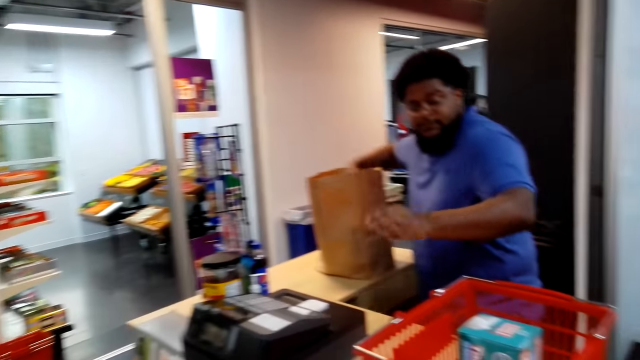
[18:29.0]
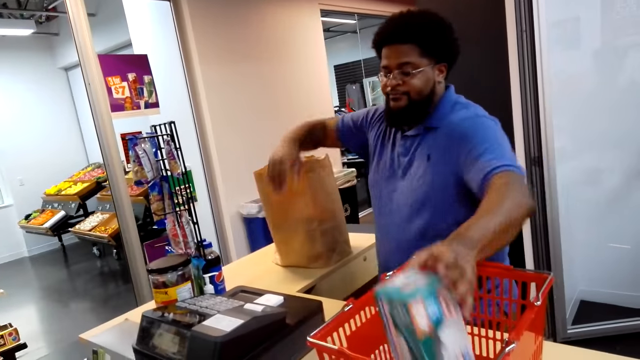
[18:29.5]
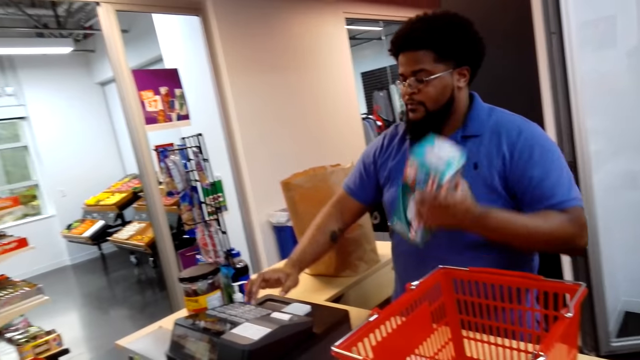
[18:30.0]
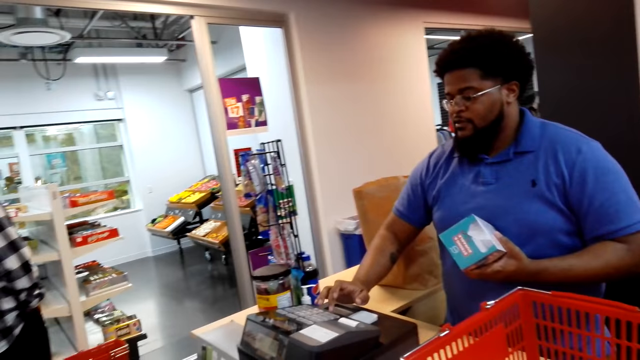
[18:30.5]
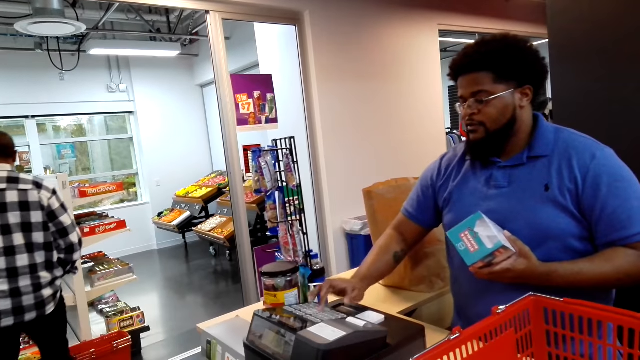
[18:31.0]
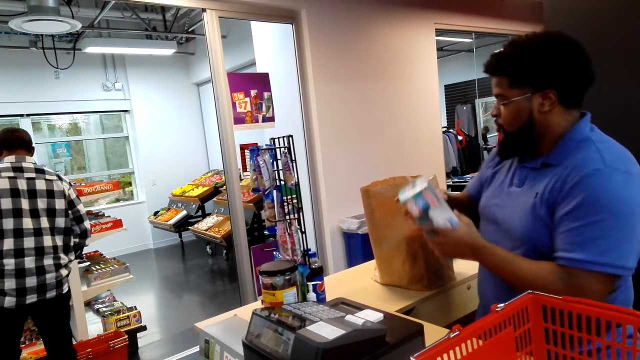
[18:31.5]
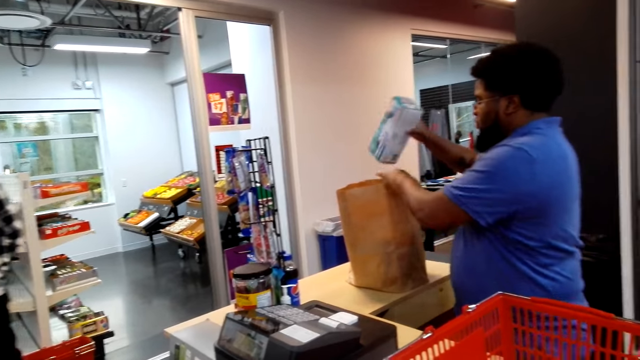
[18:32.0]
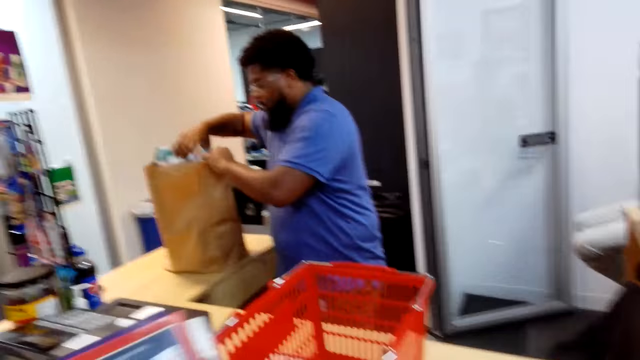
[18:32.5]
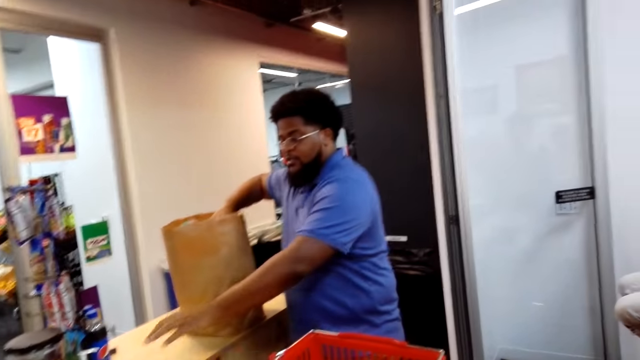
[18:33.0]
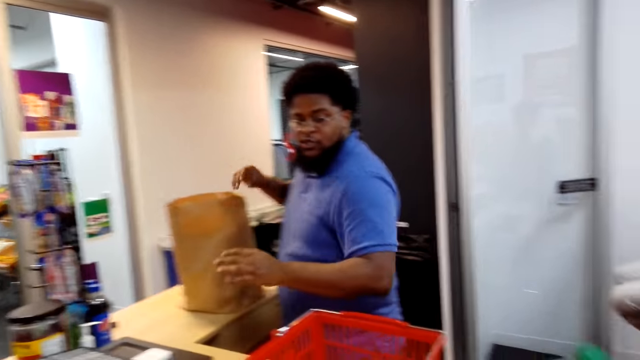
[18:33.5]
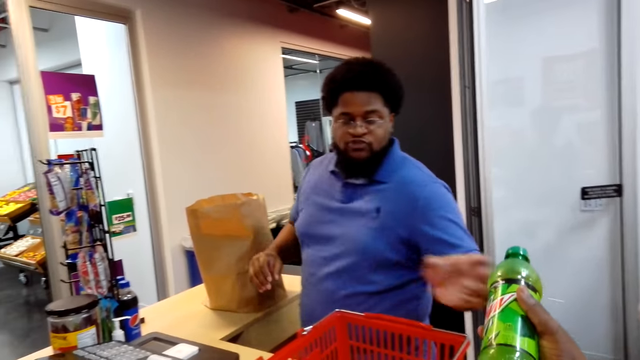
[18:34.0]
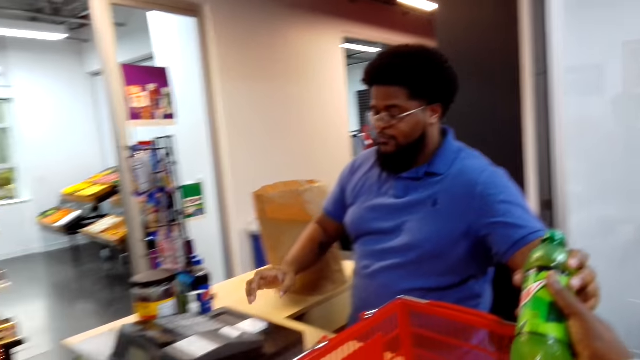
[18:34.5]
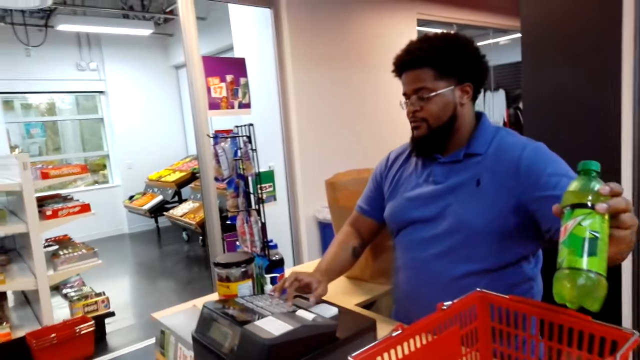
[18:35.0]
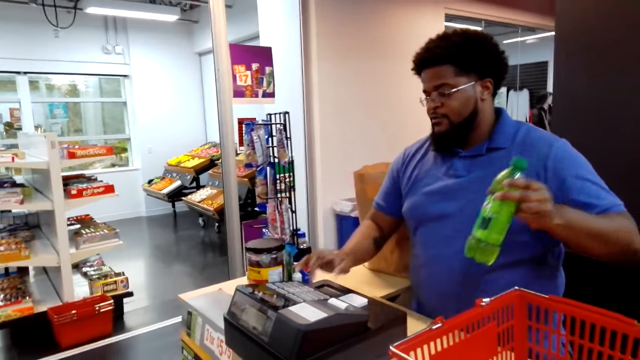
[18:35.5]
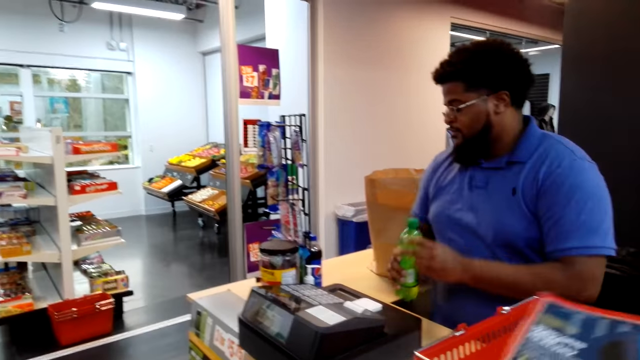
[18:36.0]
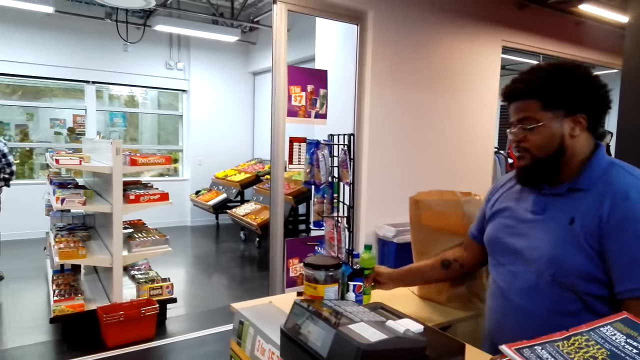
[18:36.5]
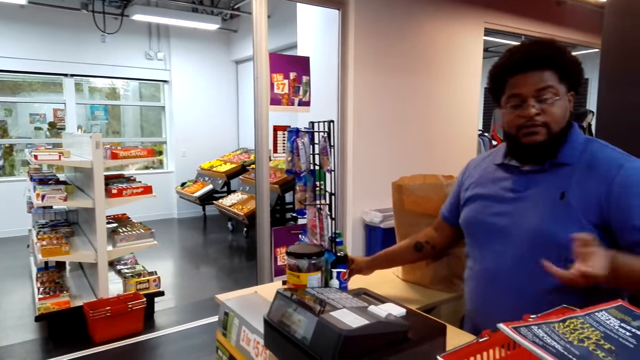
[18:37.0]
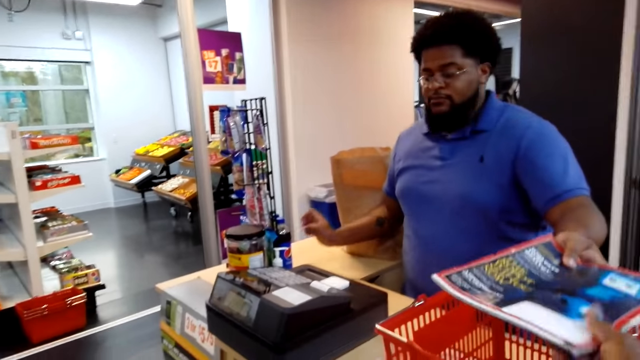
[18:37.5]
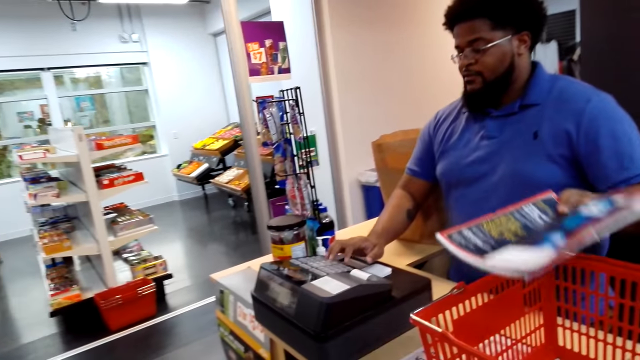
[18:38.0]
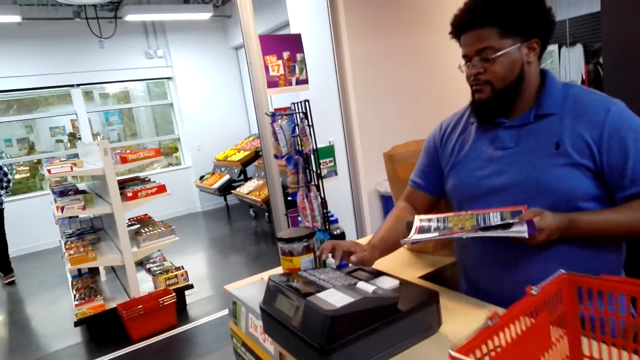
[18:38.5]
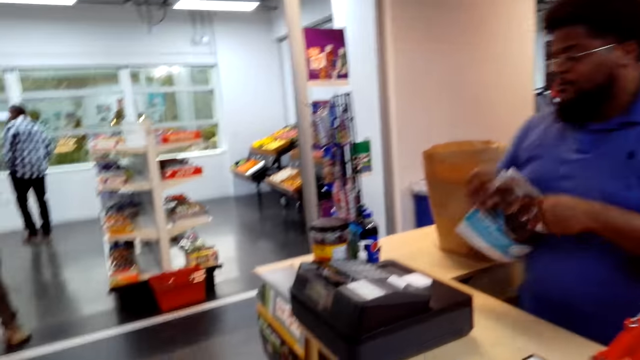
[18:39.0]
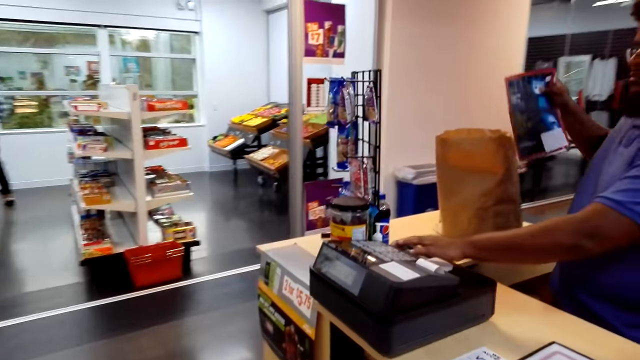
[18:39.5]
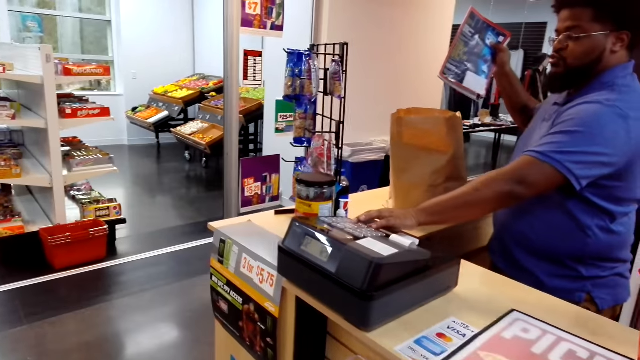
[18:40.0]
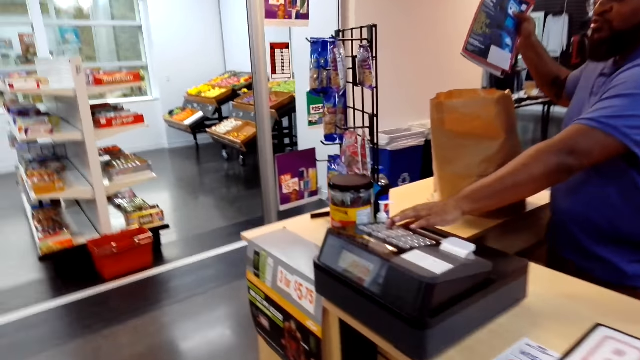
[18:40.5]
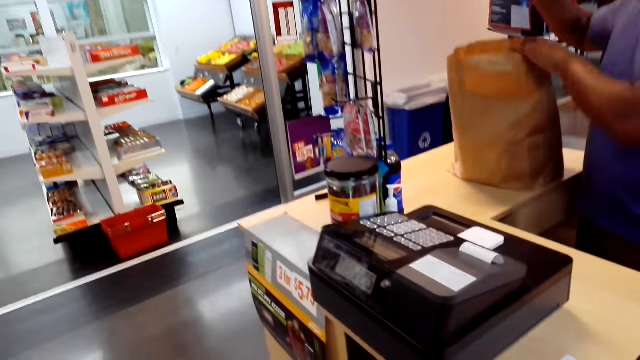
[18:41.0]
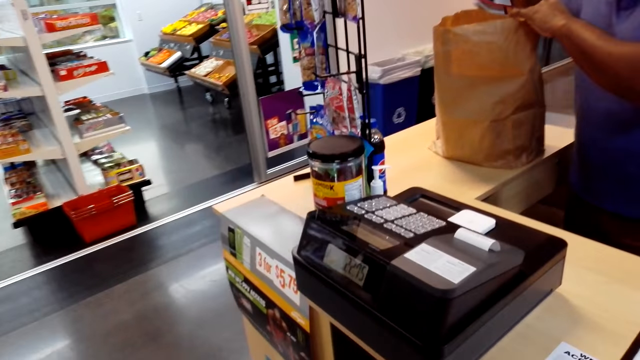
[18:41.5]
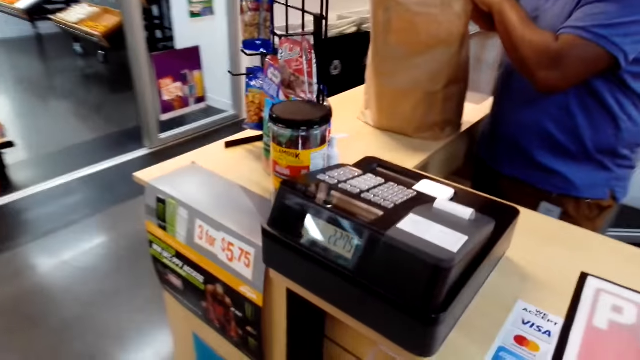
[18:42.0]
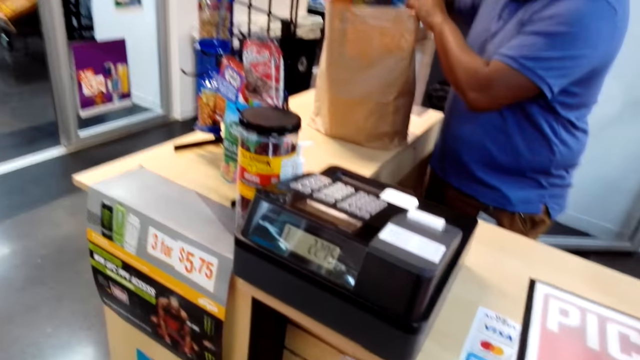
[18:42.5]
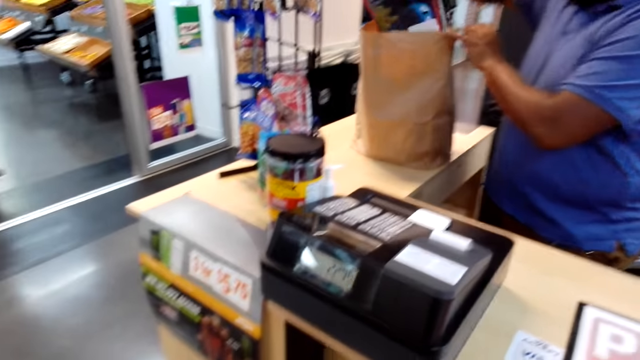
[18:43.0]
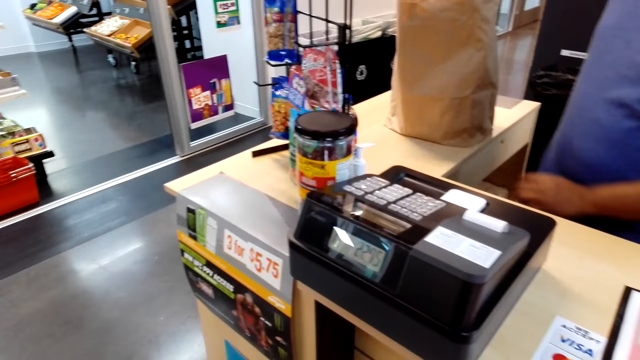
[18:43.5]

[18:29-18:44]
A man picks up a packet of drawstring bags from the shopping basket. The man dials a machine. The man puts the packet of drawstring bags in a khaki bag. The camera wearer converses with the man. The man picks up a drink from the camera wearer. The camera wearer gives the man the drink. The man dials a machine. The man puts the drink on the table. The man picks up a magazine from the camera wearer. The camera wearer gives the man the magazine. The man dials a machine. The man puts the magazine in the khaki bag.

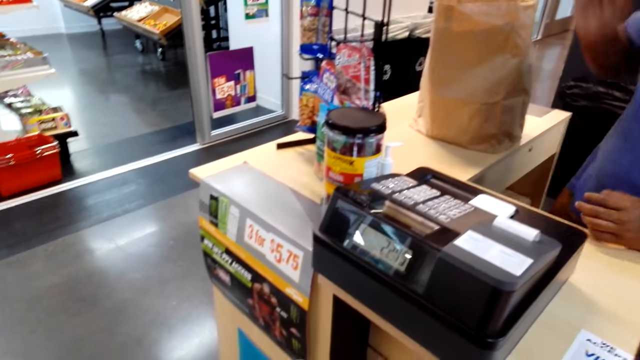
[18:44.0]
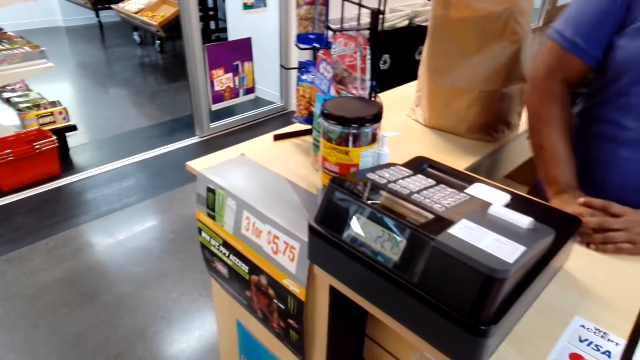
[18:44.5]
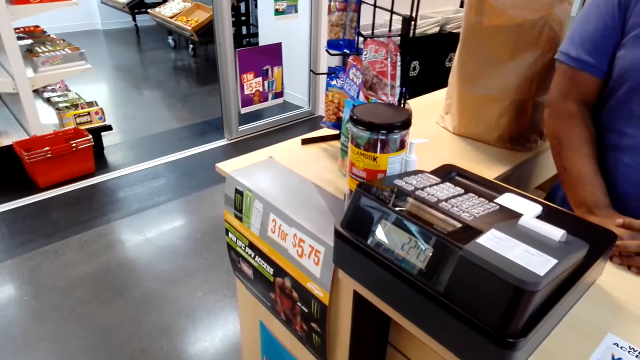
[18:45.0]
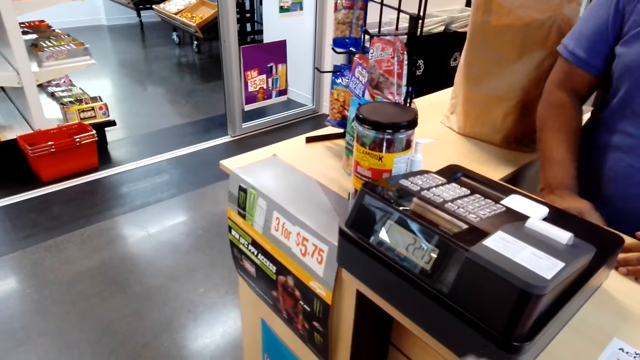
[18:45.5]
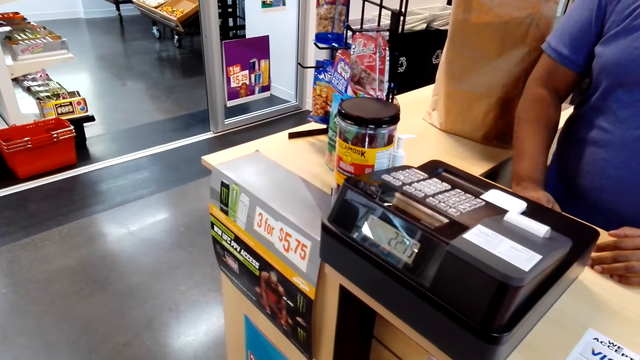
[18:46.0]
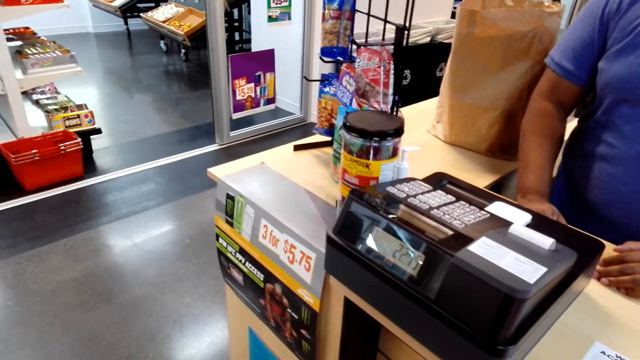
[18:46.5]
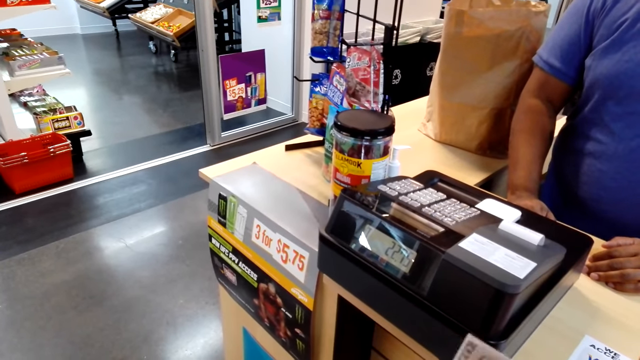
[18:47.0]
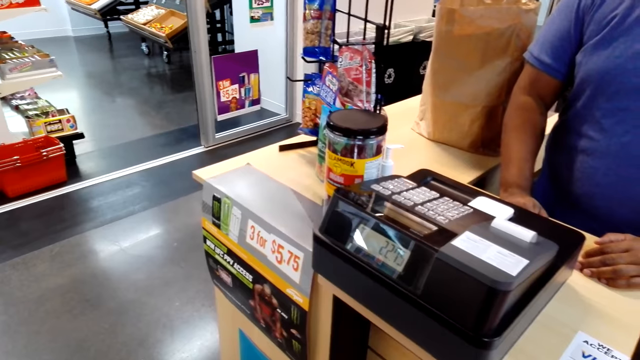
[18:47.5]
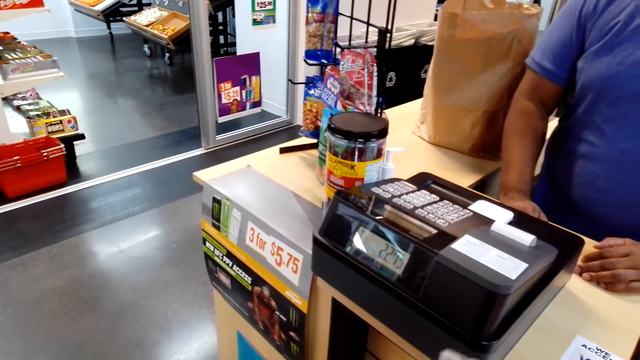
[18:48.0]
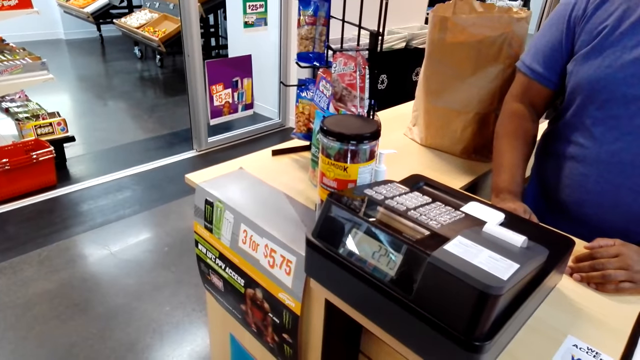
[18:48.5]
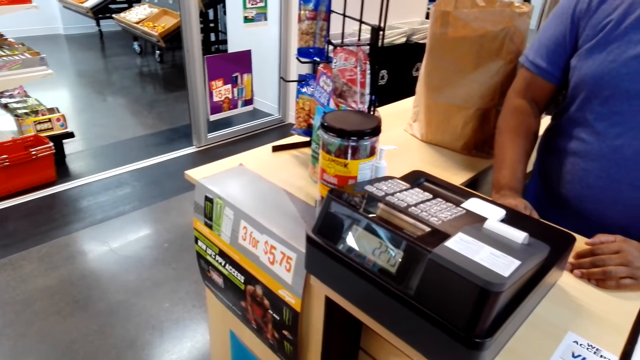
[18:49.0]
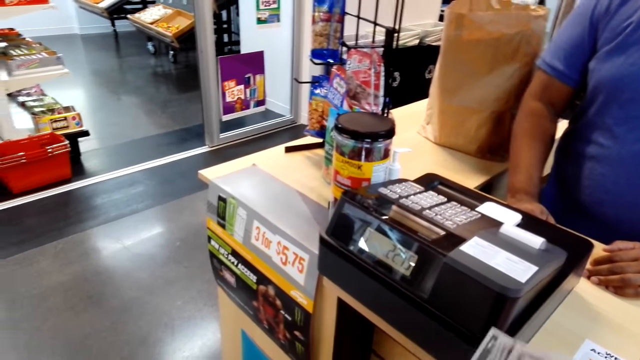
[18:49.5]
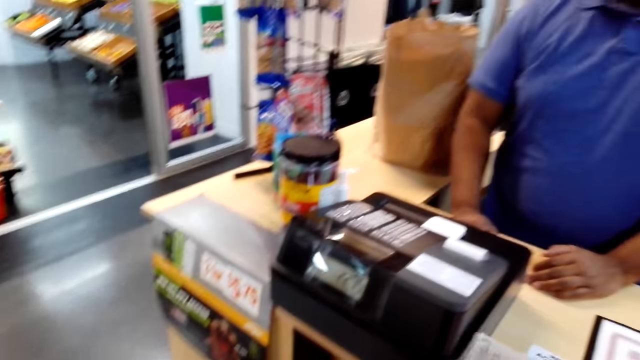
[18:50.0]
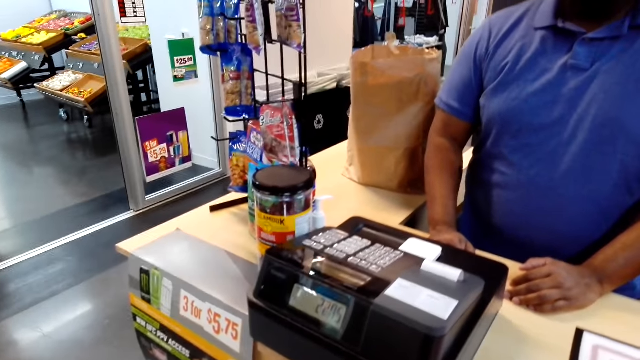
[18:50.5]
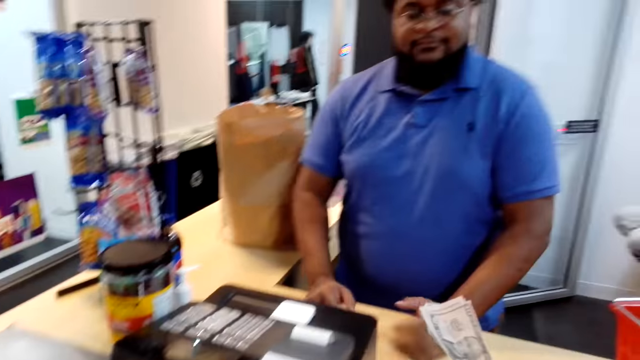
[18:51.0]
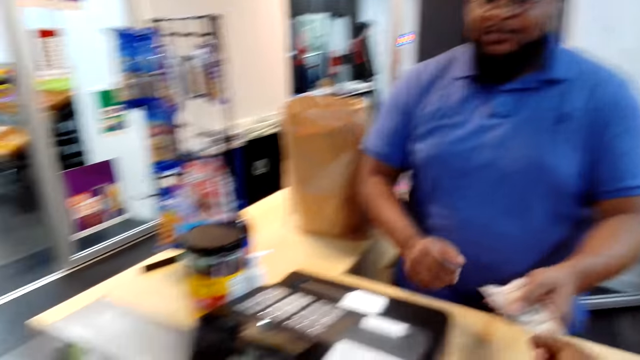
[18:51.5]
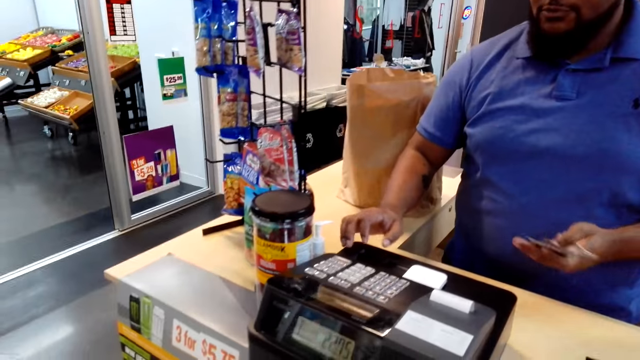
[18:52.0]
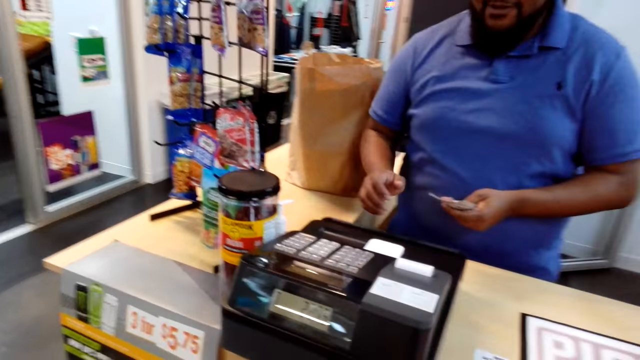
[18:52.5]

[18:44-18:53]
The camera wearer calculates money. They count the money. A man picks up the money from the camera wearer. The camera wearer gives the man the money. The man dials a machine.
